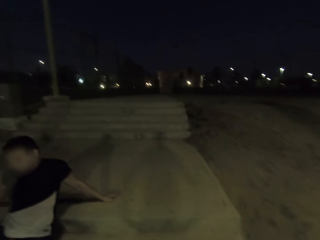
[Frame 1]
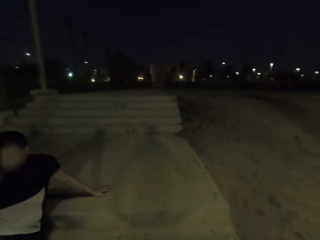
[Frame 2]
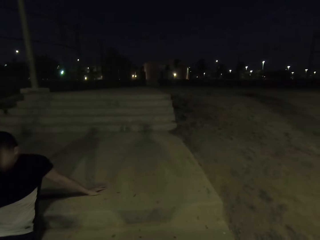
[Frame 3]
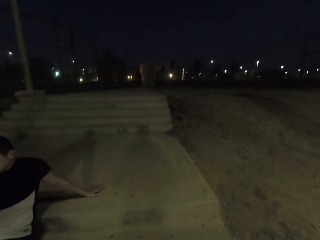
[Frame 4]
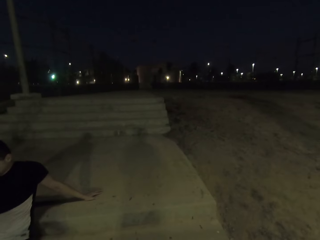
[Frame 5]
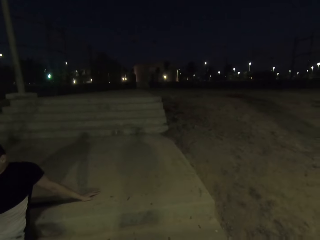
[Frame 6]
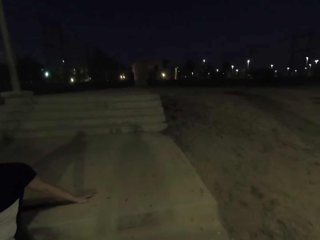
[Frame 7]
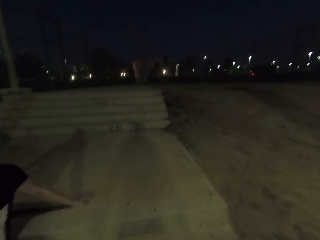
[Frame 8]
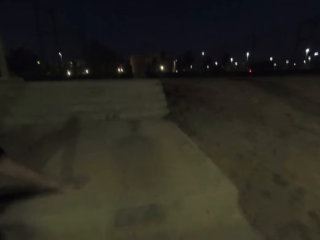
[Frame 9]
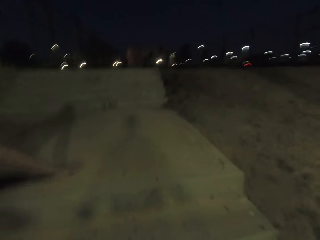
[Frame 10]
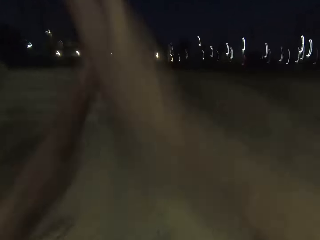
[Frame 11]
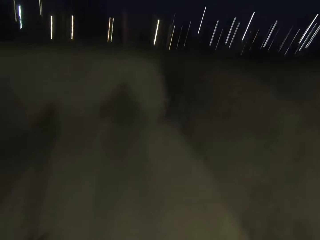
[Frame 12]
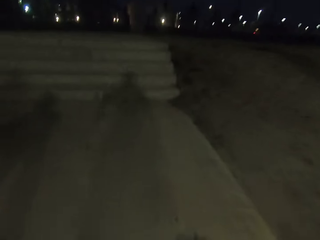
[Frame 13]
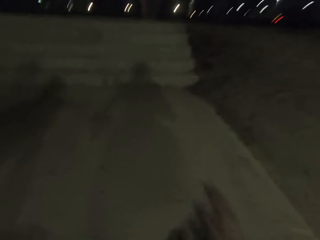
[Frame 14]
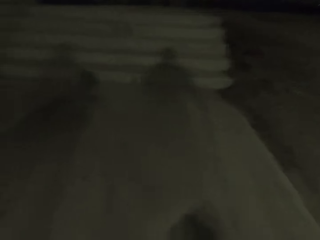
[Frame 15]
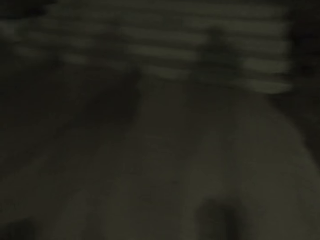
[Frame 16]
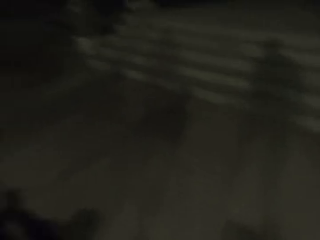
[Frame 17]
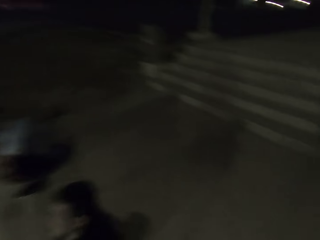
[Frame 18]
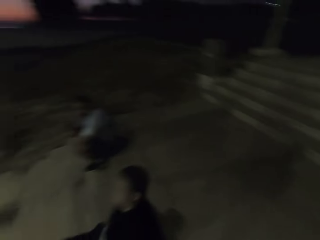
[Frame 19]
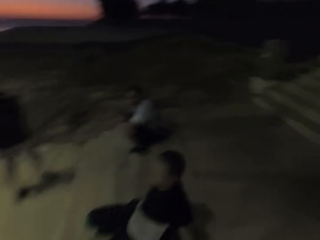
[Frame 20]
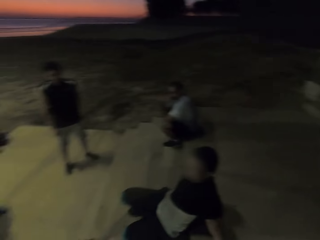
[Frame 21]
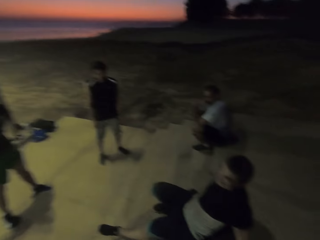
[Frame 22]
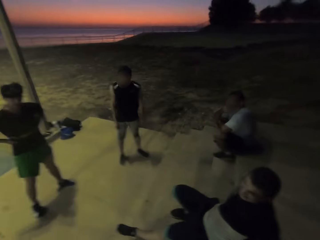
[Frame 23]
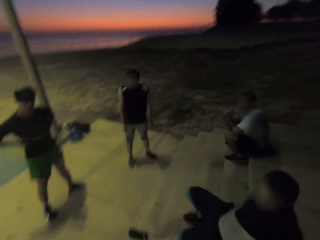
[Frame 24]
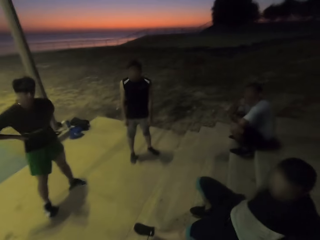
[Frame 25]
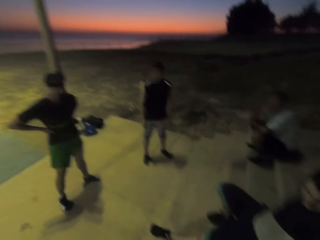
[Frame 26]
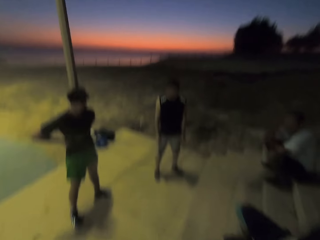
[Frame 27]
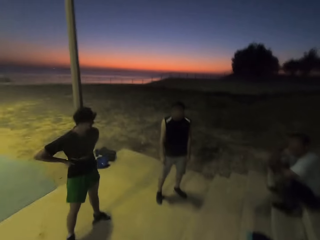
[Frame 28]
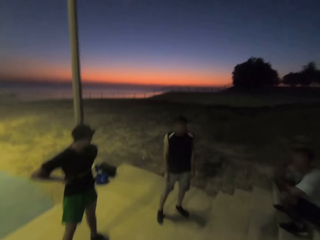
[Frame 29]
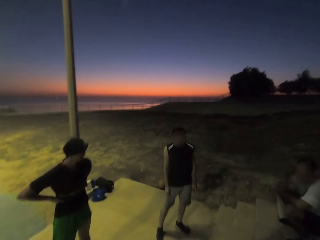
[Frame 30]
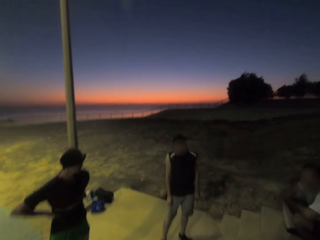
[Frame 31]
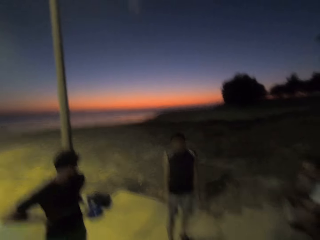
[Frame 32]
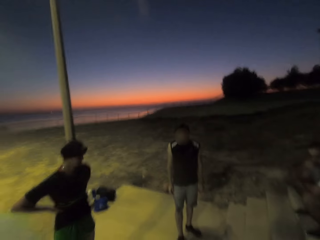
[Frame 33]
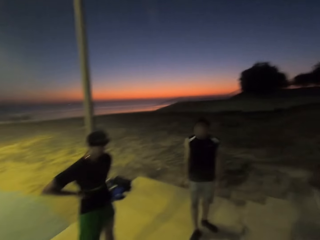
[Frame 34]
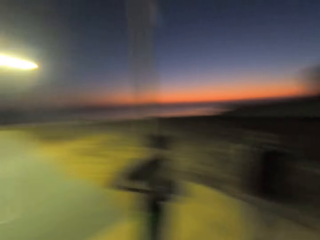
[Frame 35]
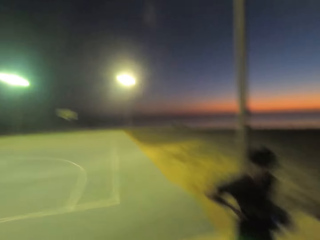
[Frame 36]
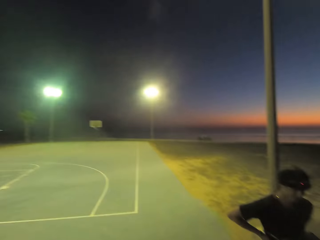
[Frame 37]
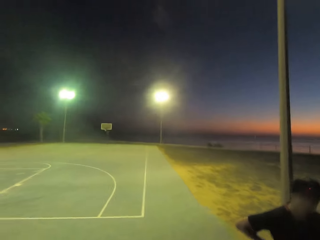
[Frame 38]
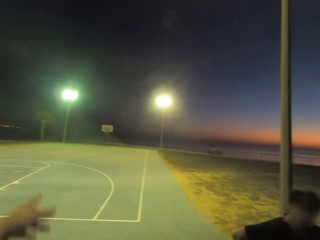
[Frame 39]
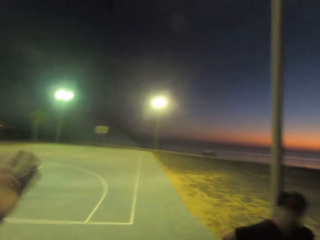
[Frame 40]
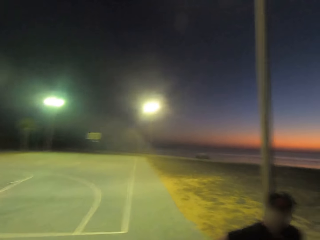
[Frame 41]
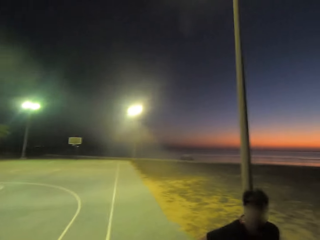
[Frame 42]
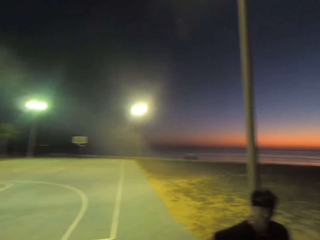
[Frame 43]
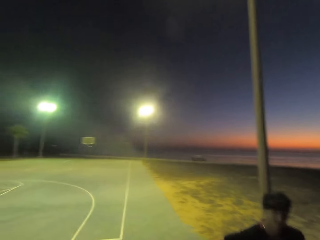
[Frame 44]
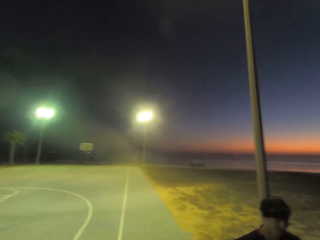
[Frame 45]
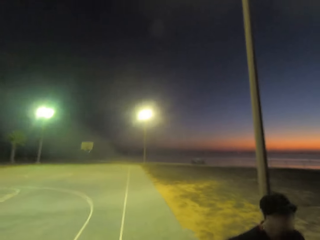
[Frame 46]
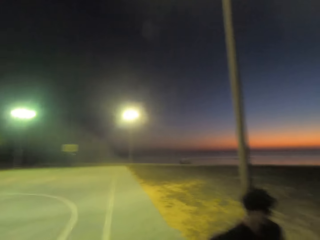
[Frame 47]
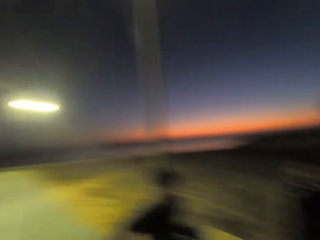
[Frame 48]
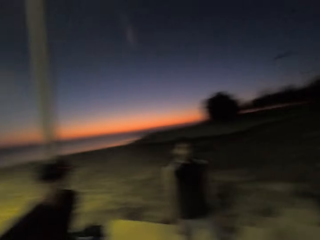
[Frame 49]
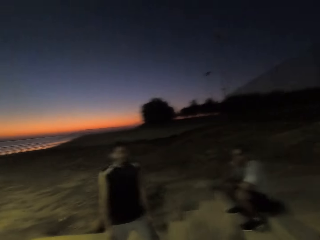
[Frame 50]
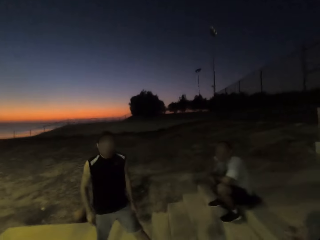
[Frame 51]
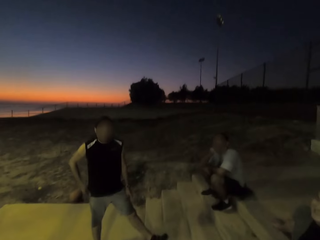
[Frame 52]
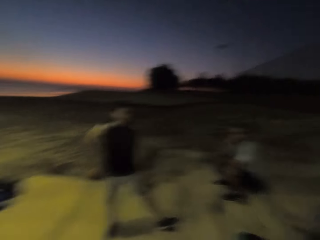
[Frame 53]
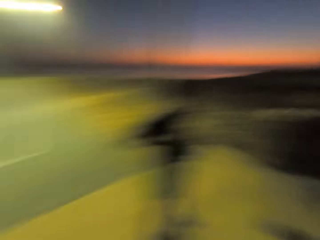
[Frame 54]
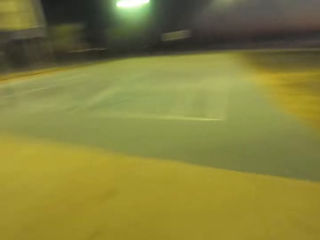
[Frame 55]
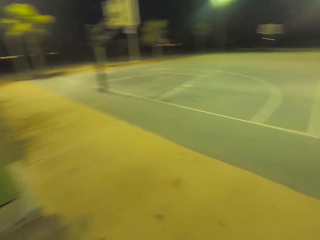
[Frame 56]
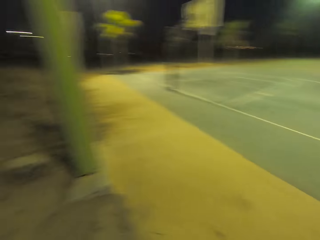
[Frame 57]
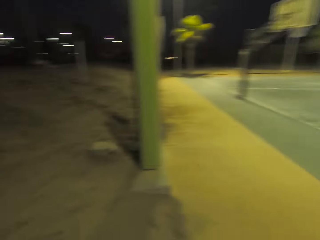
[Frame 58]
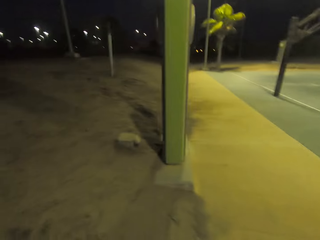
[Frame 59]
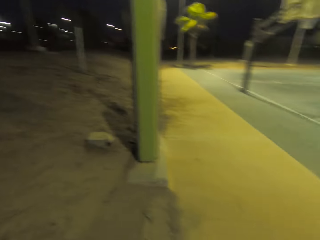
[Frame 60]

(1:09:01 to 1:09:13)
The camera wearer jumps. They communicate with the team. They look around.

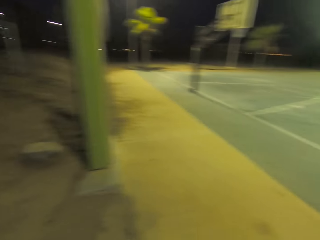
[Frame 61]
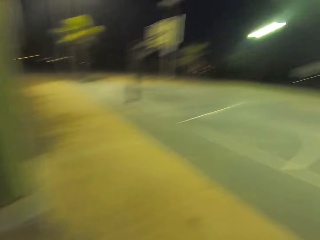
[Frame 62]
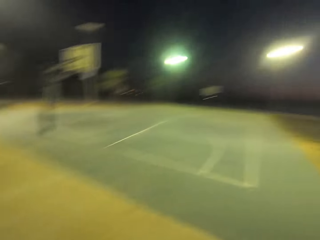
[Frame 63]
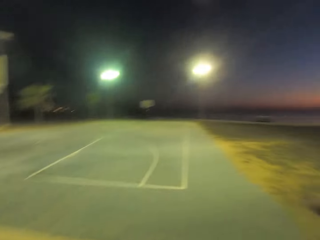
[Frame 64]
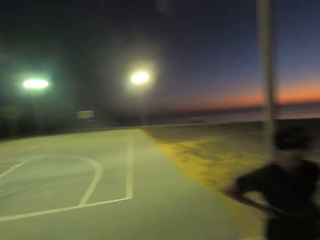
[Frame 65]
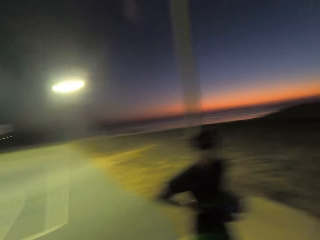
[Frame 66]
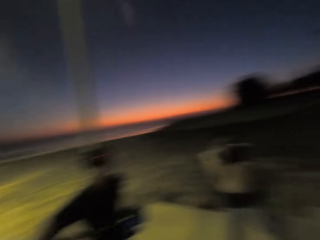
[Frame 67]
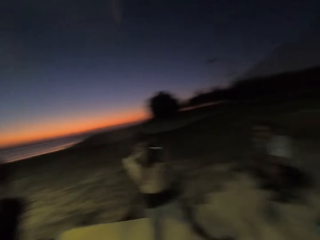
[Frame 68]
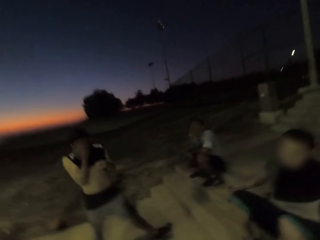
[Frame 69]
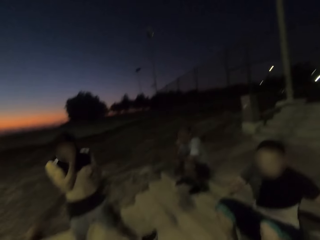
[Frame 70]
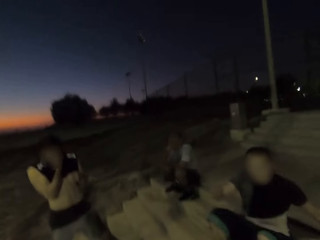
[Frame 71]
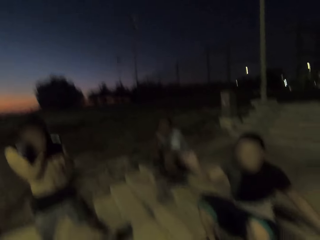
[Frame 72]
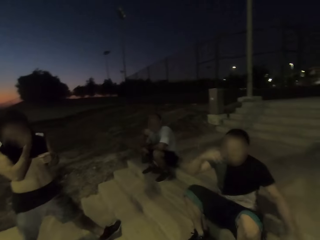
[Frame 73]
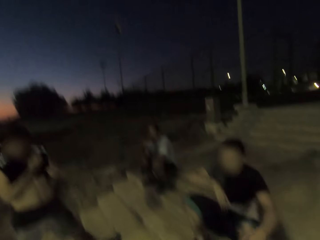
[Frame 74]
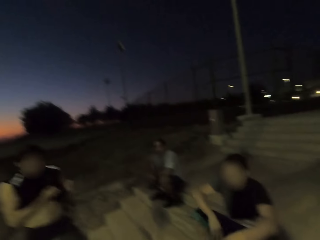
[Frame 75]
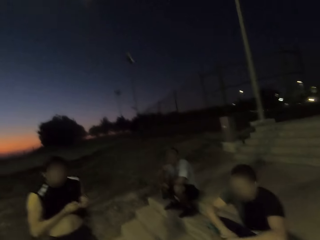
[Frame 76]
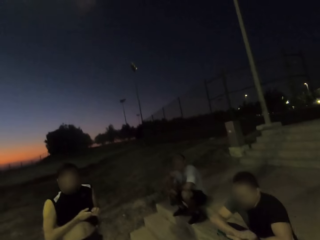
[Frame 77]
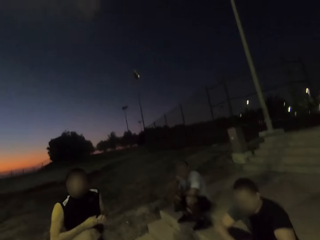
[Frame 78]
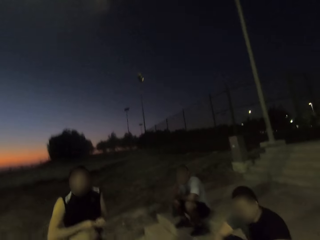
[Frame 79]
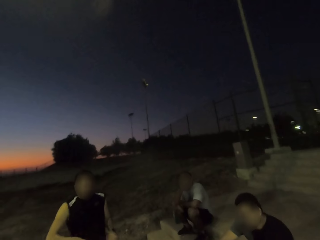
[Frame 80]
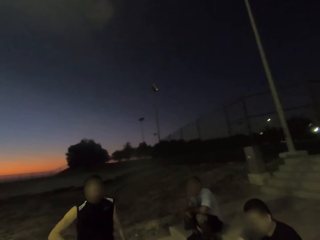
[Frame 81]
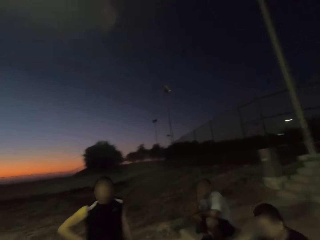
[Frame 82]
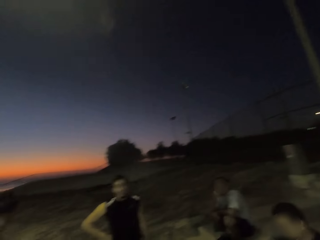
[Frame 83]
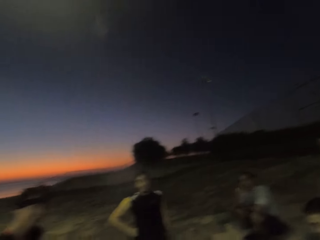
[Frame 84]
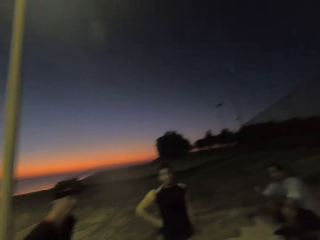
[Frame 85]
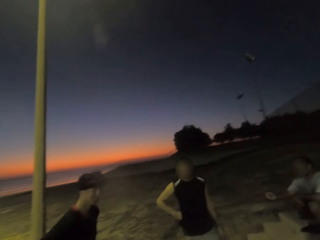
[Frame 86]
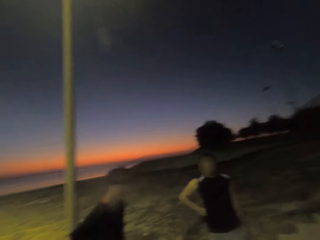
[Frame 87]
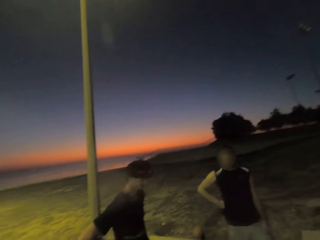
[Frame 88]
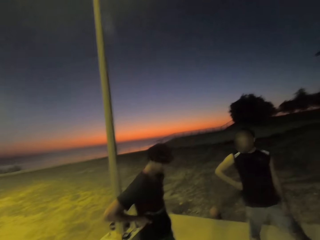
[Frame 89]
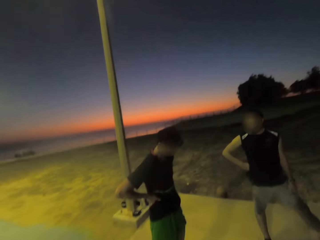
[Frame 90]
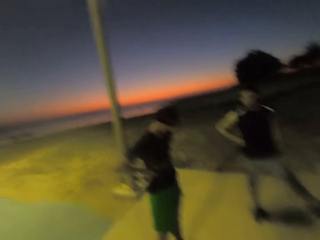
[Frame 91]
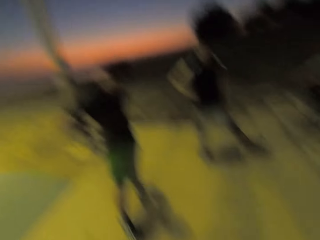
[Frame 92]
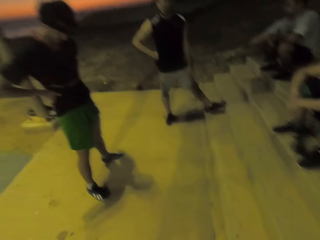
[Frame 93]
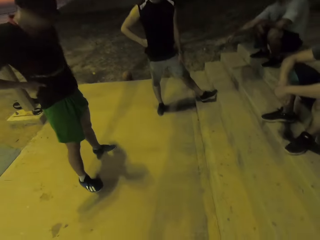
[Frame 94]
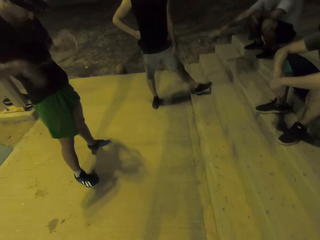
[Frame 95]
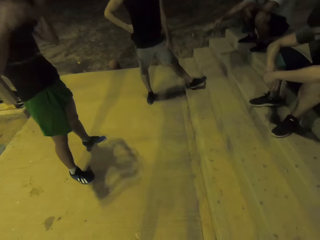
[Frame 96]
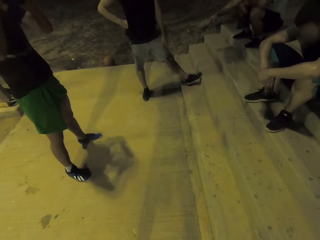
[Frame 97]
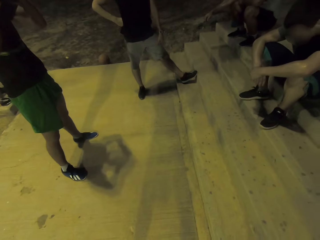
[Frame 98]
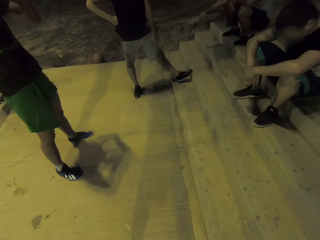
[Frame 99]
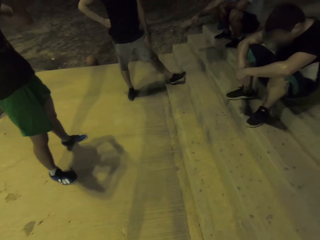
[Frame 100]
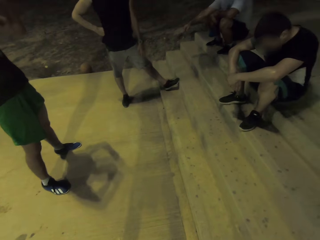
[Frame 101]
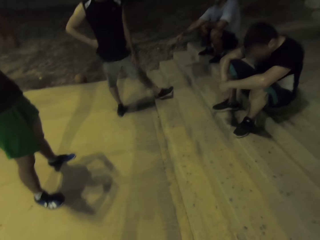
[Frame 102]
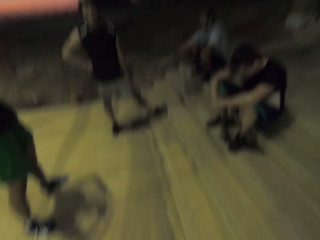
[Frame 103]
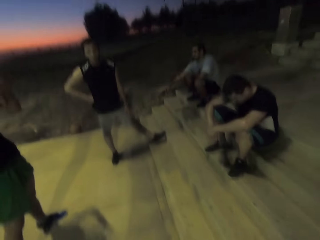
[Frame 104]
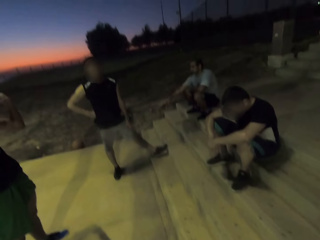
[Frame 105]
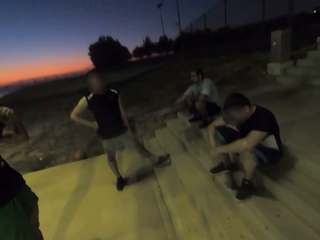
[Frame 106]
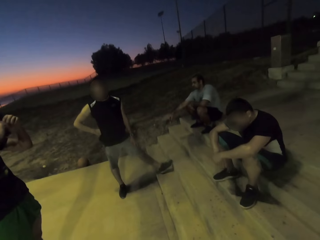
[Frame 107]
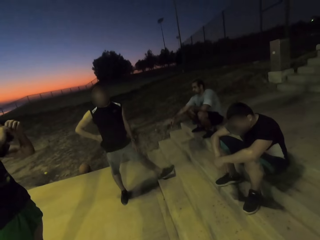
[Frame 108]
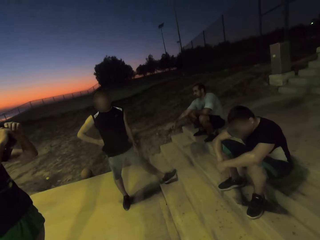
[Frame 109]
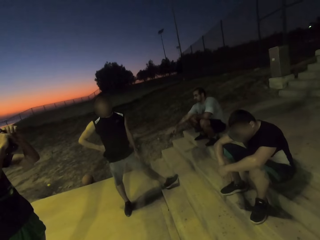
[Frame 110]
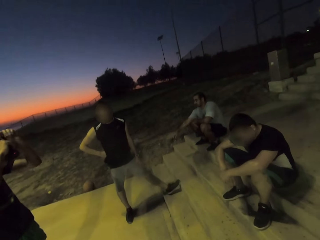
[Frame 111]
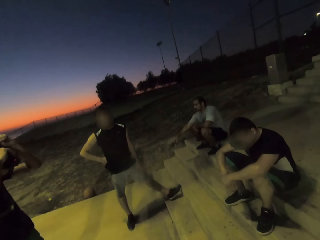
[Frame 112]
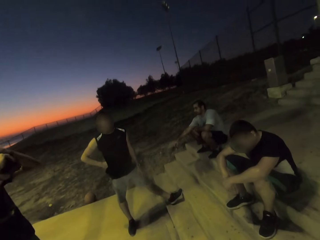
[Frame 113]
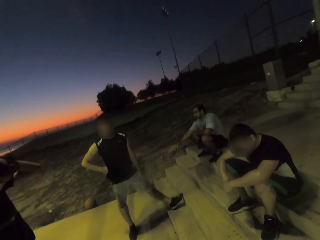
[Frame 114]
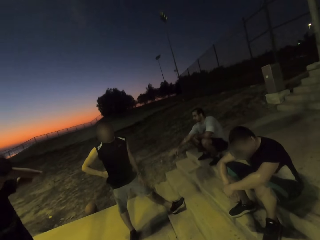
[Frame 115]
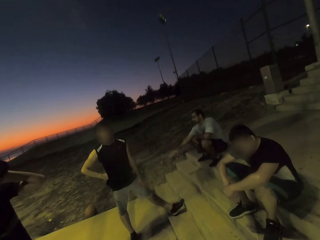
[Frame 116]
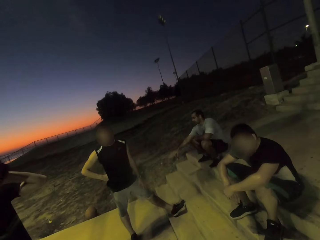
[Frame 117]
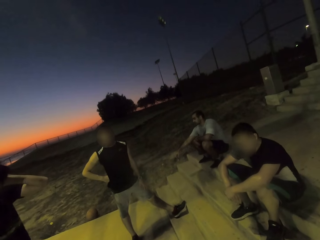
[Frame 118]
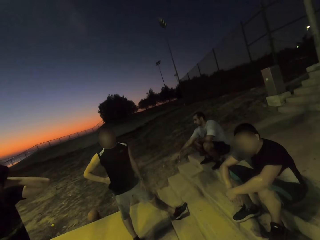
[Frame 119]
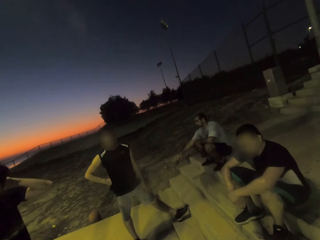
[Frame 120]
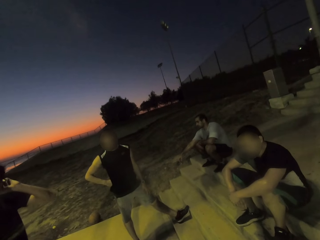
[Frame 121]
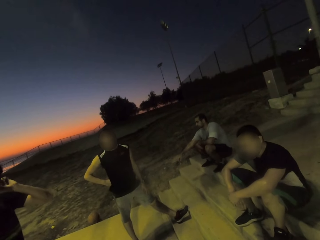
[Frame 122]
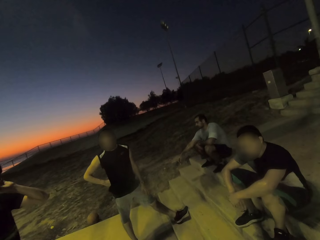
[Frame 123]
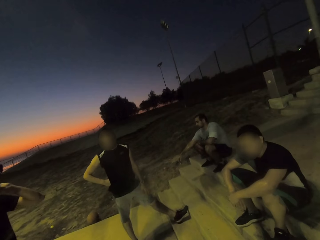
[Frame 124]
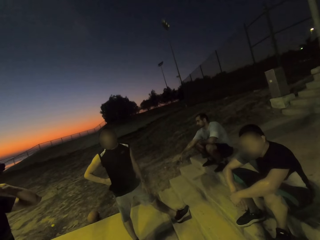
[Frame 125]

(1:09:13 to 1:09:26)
A man communicates. Another man touches his head. Another man adjusts his camera.
